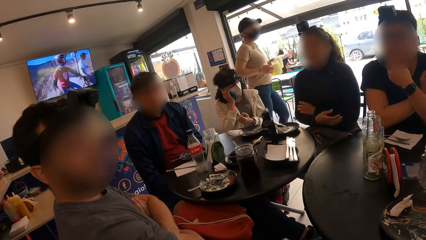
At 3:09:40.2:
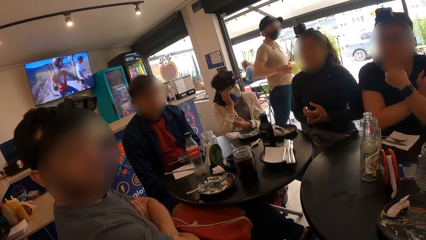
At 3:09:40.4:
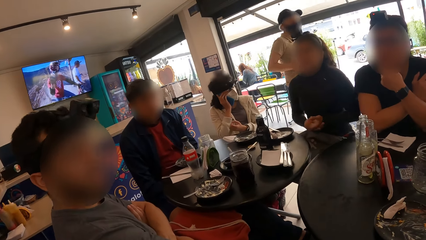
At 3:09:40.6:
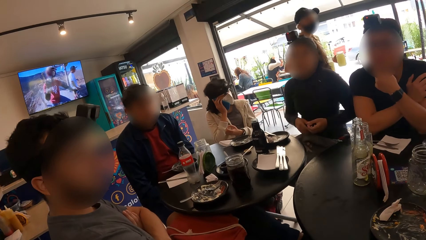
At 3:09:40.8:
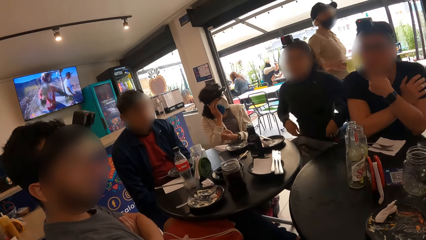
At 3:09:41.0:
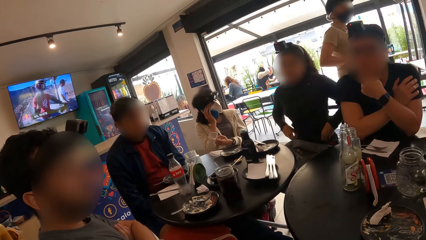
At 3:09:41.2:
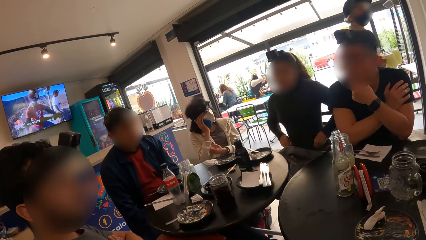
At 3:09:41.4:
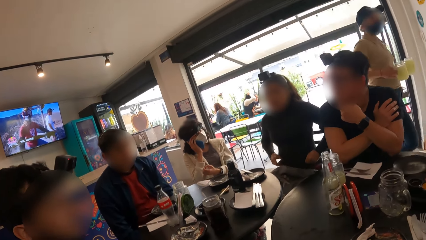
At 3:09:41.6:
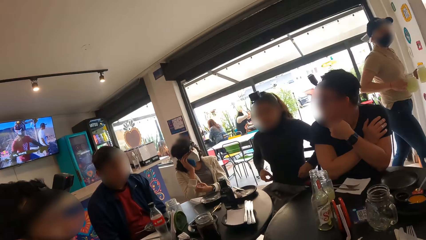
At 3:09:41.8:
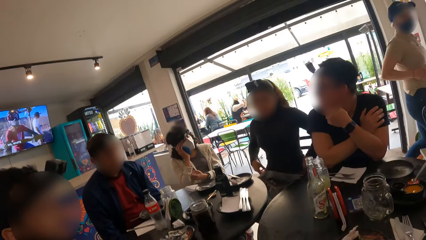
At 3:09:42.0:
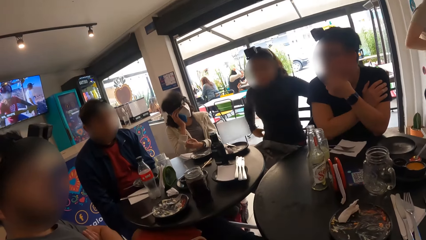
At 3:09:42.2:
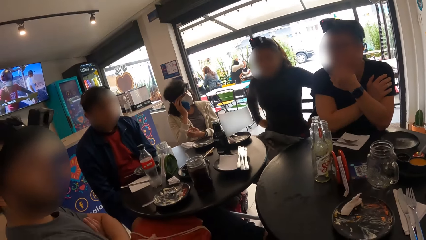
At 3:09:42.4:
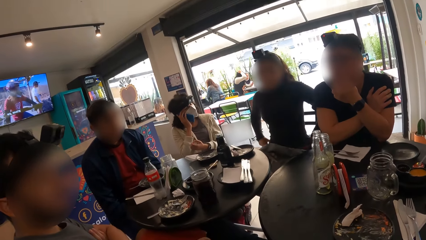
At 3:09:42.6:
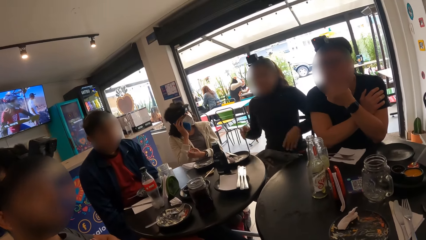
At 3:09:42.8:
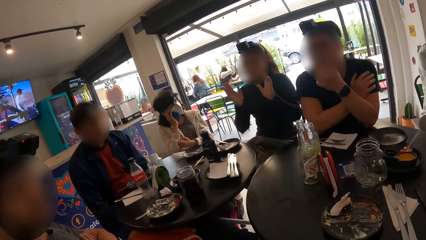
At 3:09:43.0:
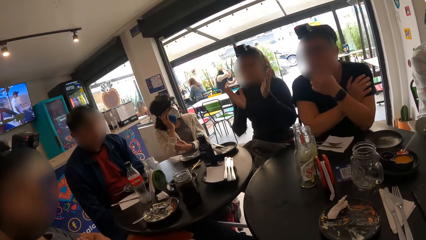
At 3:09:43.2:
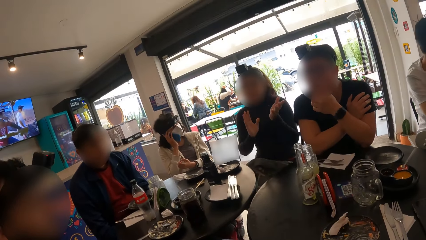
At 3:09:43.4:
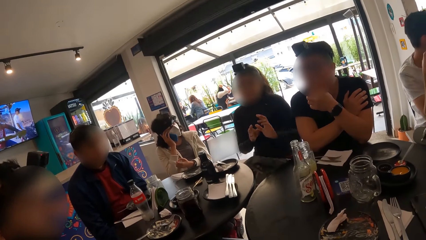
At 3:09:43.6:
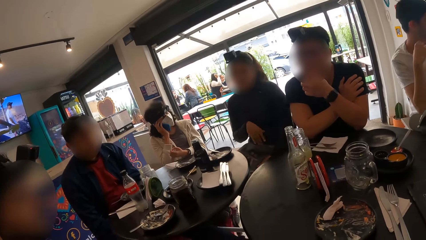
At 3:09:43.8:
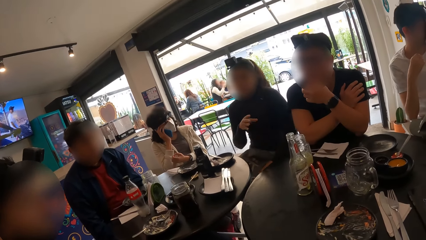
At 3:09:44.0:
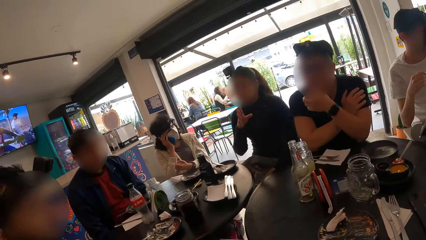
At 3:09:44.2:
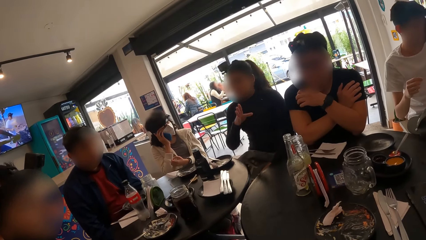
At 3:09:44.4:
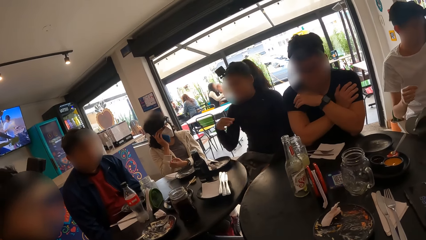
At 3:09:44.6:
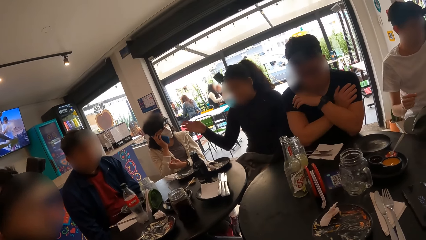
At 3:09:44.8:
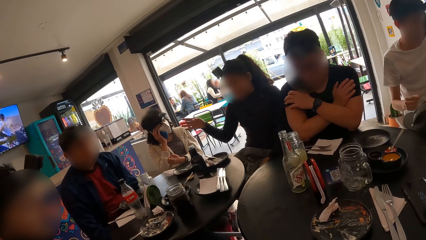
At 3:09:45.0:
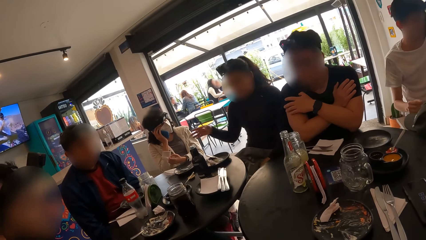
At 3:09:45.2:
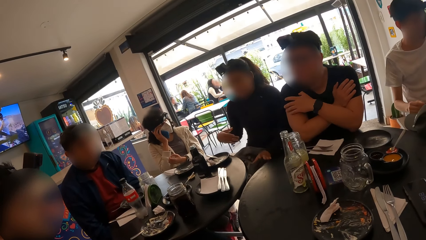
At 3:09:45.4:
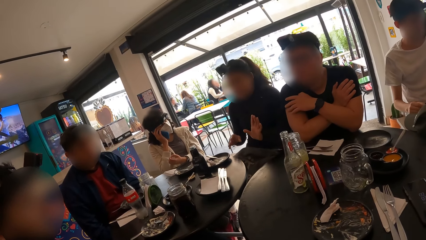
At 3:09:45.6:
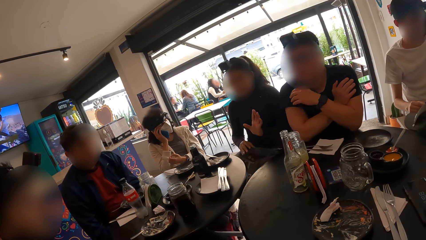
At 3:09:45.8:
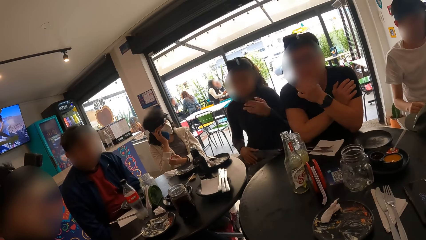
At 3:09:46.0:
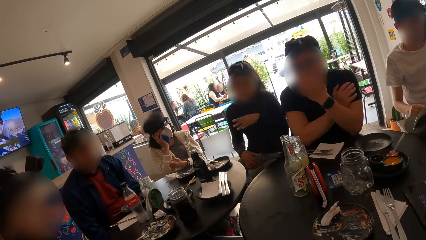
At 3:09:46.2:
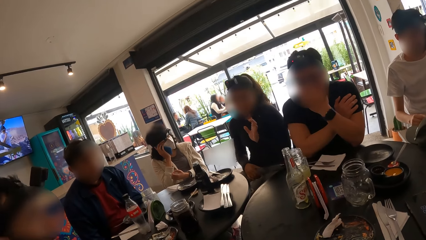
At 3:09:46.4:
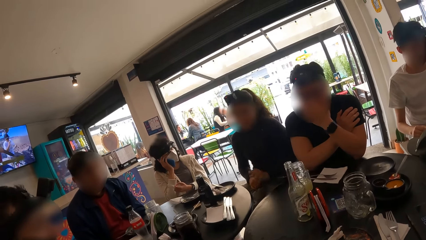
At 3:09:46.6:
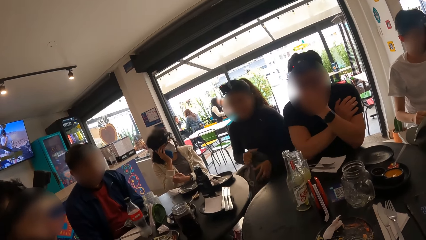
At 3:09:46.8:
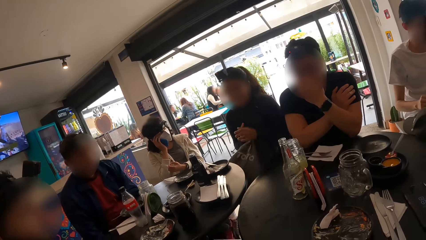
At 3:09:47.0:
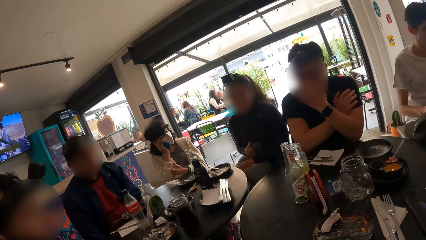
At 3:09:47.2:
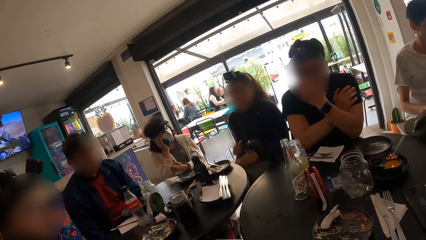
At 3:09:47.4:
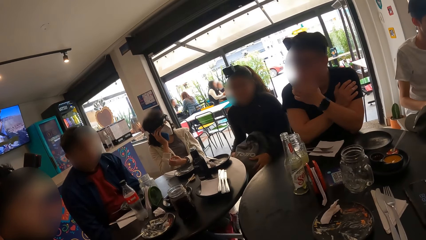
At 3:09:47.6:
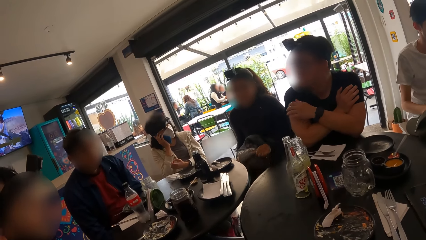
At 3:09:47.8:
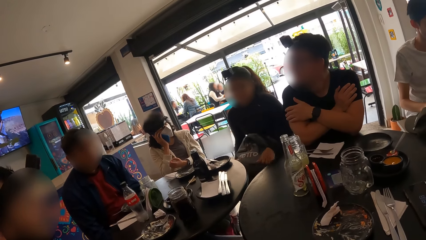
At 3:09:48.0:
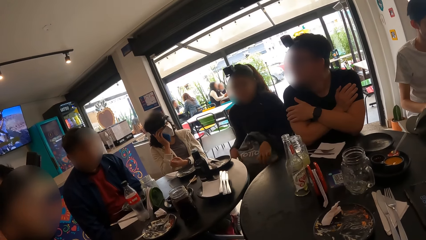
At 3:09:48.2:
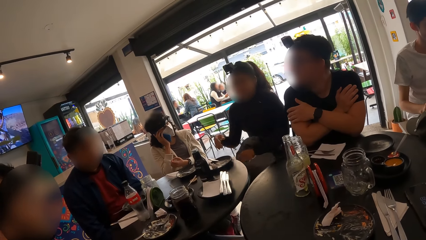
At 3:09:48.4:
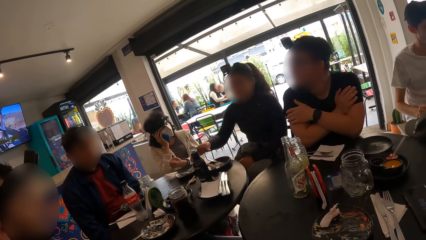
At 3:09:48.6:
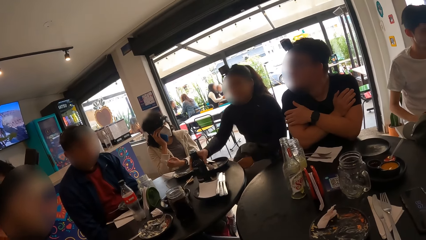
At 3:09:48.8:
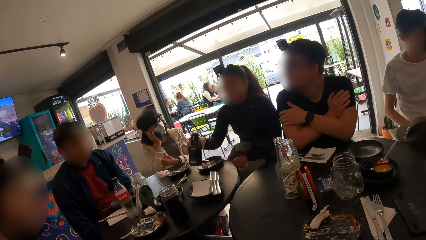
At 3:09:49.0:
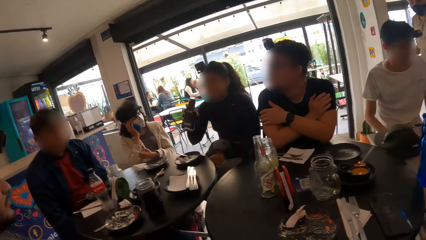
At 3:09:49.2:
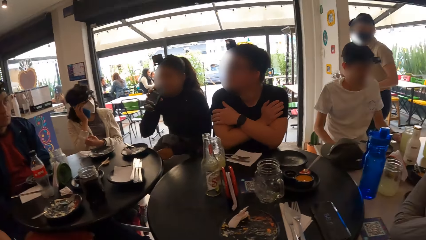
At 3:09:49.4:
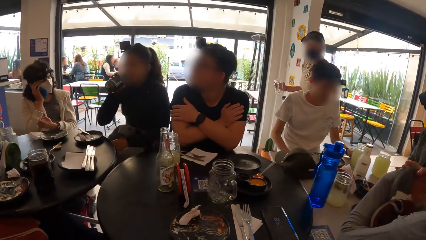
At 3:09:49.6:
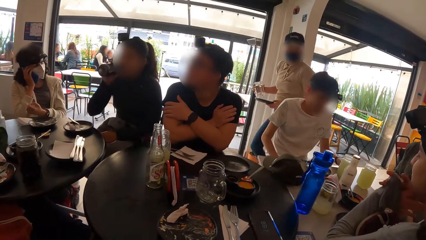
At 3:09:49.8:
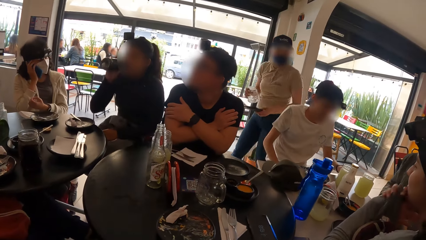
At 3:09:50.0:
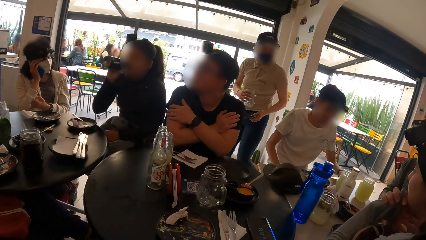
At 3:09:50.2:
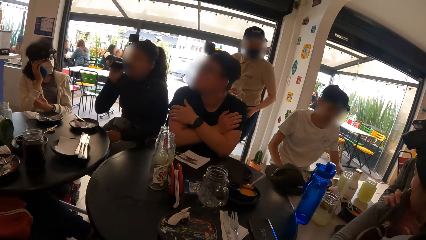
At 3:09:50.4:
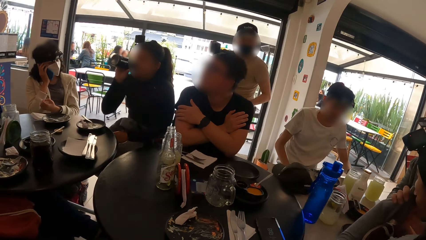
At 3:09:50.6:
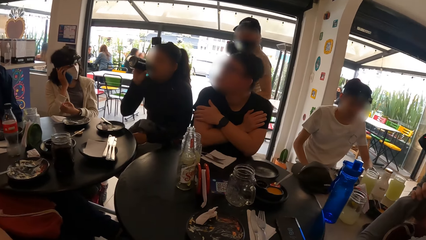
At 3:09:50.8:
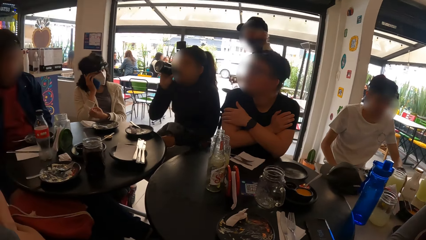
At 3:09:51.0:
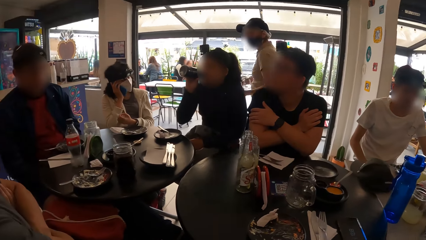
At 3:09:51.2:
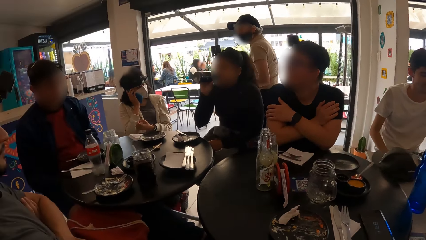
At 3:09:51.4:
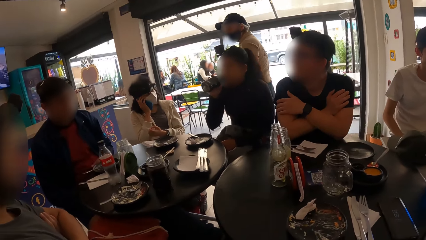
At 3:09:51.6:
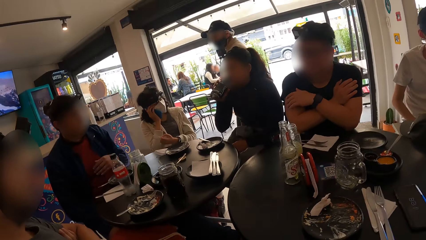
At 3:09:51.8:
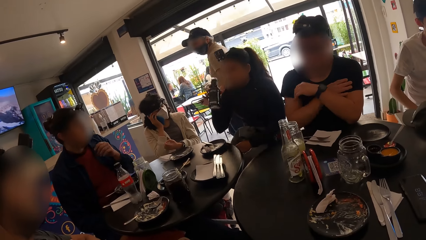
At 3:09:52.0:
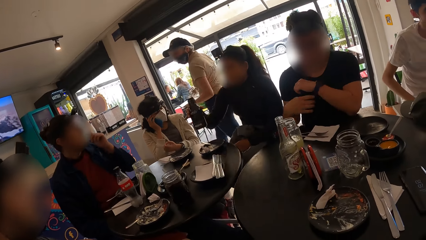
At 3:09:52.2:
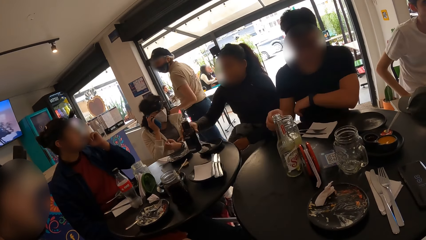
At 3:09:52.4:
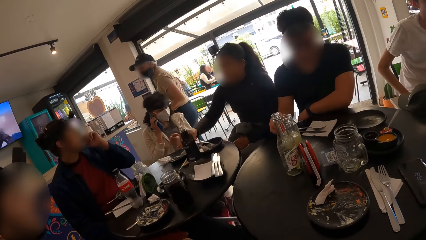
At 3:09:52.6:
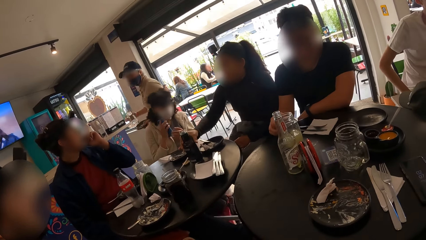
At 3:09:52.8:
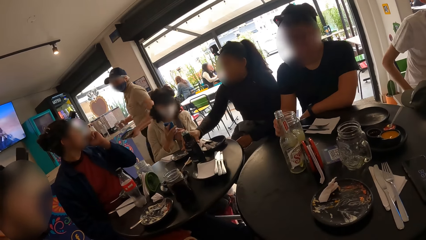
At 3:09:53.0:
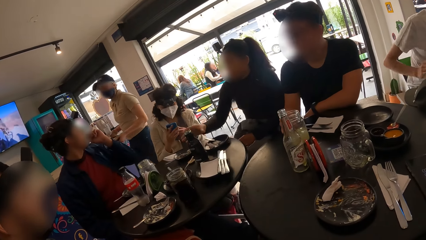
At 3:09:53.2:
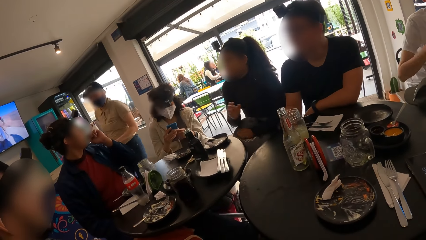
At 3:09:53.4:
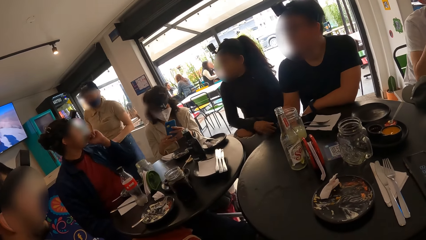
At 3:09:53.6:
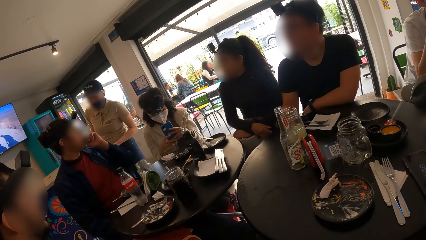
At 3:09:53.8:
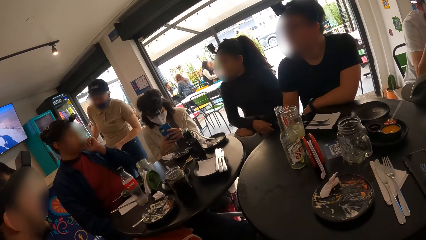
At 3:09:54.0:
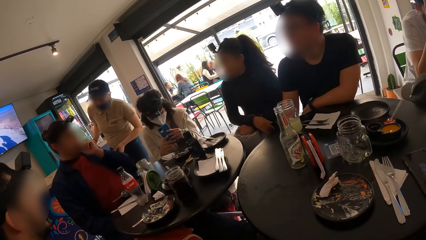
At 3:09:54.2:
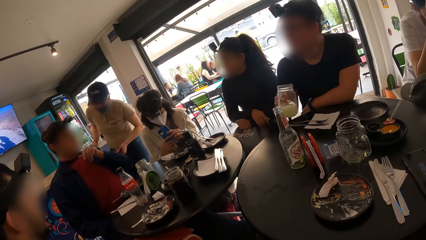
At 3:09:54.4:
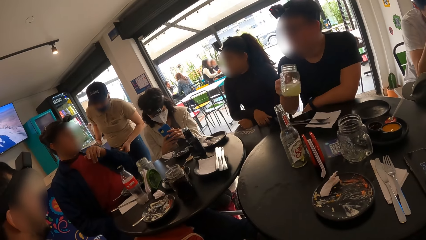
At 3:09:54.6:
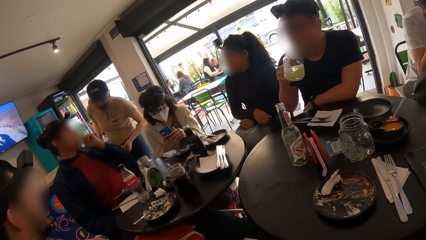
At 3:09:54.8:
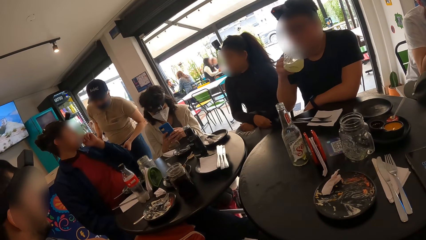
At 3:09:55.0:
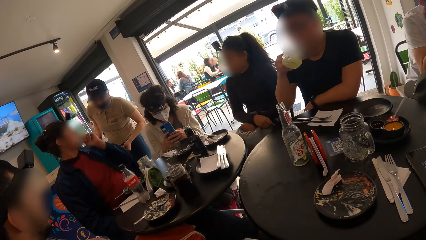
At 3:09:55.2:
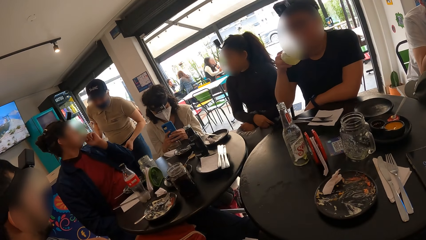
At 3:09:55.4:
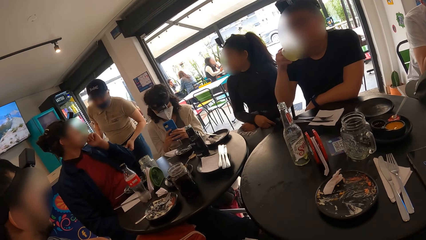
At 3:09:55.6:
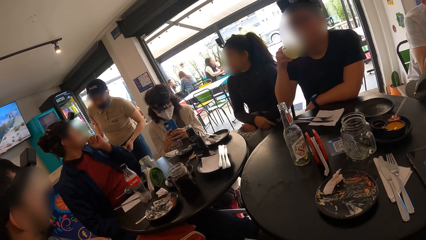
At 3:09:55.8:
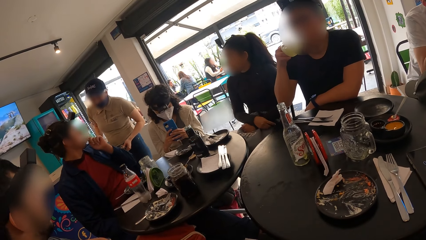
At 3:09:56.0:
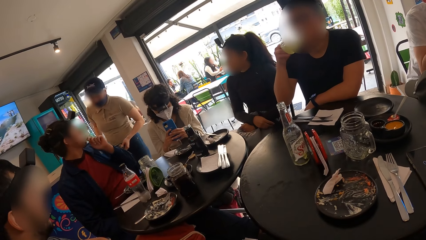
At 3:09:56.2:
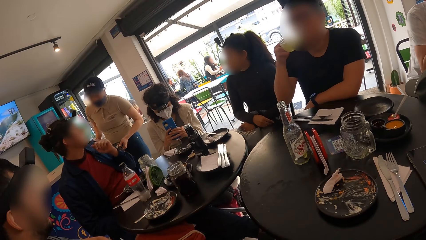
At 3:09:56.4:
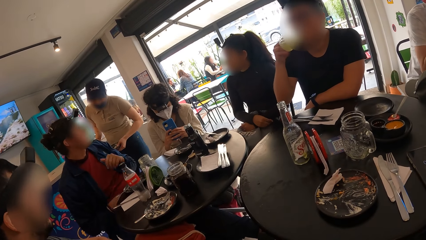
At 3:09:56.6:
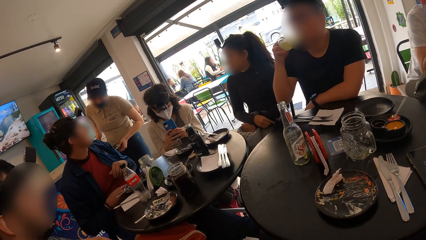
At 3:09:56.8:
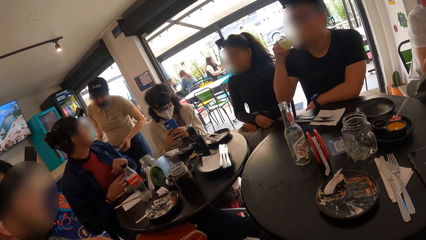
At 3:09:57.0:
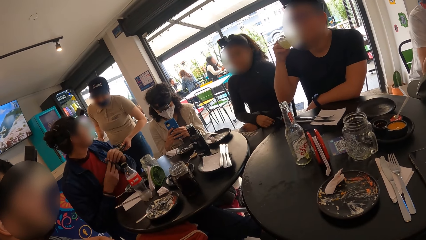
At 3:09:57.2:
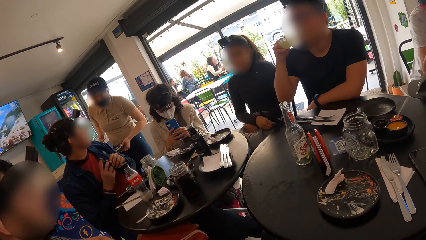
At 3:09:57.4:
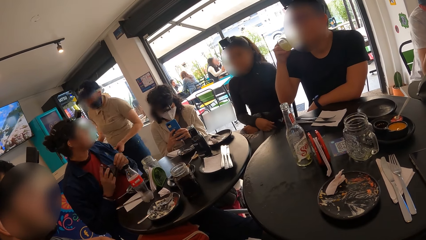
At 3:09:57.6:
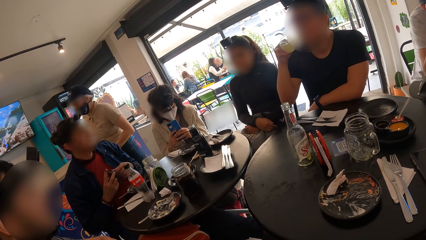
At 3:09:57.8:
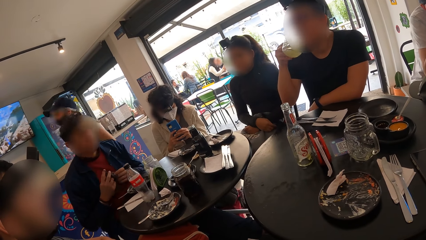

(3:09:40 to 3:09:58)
The camera wearer looks at a man. A woman adjusts her shirt with both hands. The camera wearer looks around the restaurant. The woman converses with the camera wearer, adjusts the bag on her lap with both hands, picks up the bottle from the table with her right hand and drinks from the bottle in her right hand. The camera wearer looks around the restaurant. Another man raises his left hand to his face. The woman places the bottle in her right hand on the table. Another woman operates the phone with both hands. The other man interacts with a waitress and picks up a glass cup from the table with his right hand. A woman converses with another woman. Another man drinks from the glass cup in his right hand.
